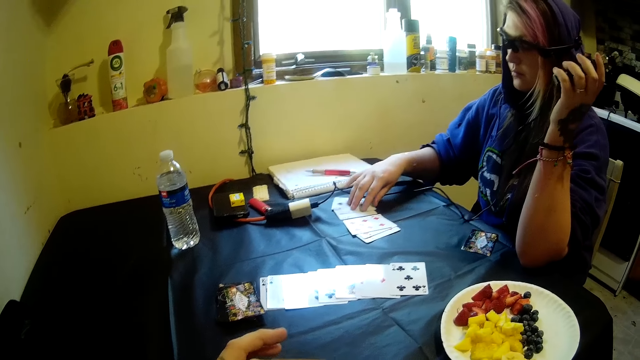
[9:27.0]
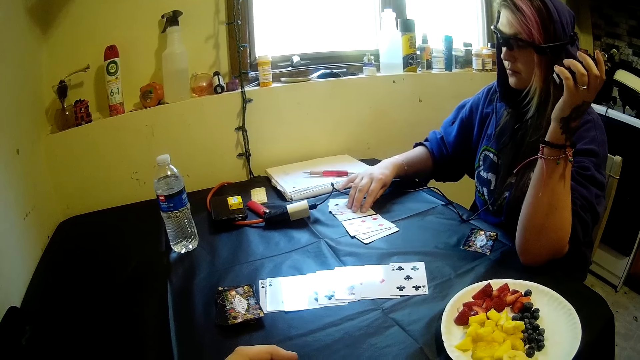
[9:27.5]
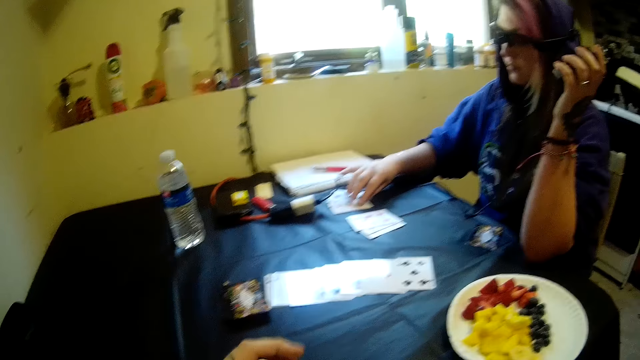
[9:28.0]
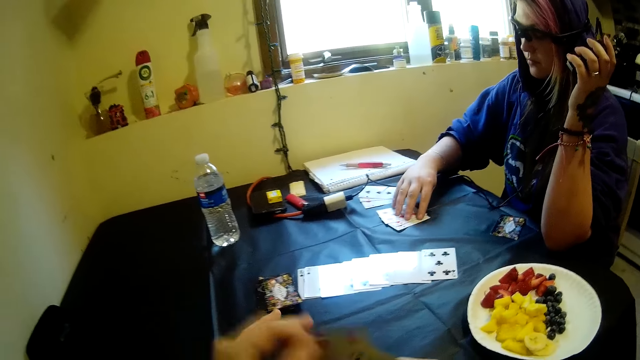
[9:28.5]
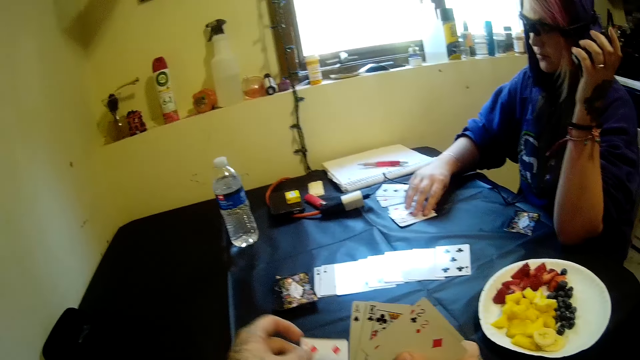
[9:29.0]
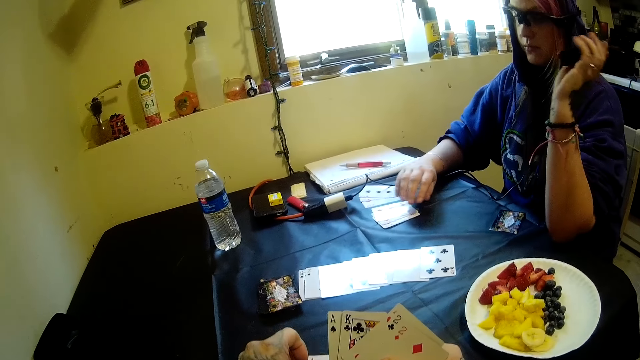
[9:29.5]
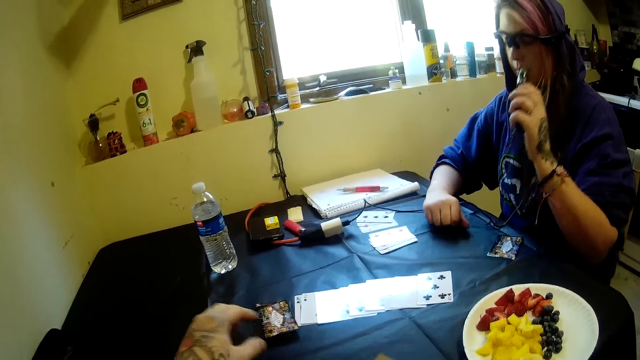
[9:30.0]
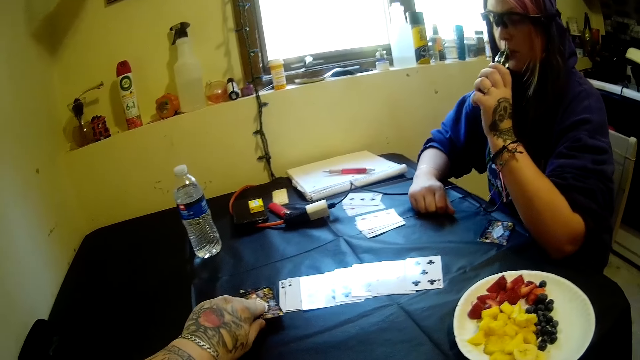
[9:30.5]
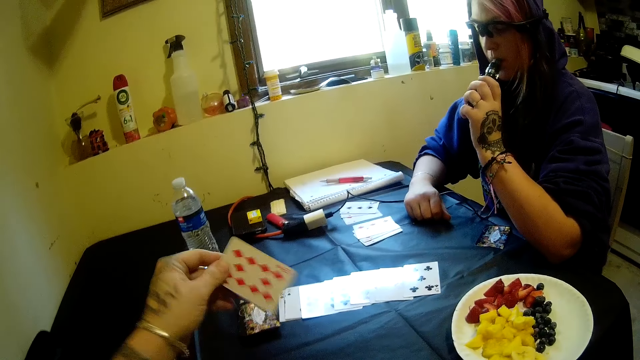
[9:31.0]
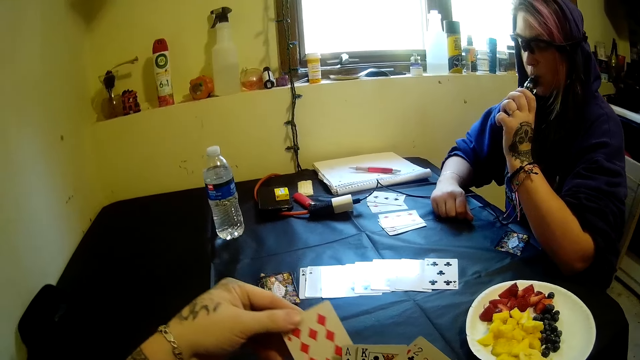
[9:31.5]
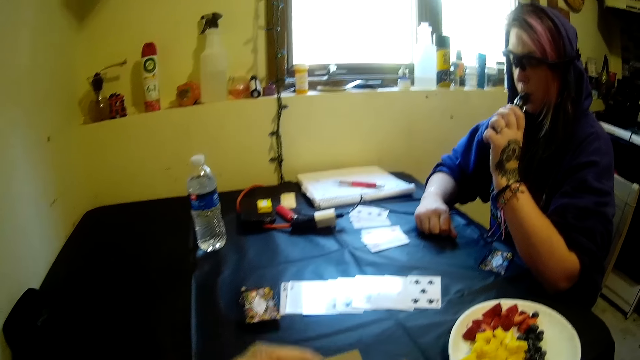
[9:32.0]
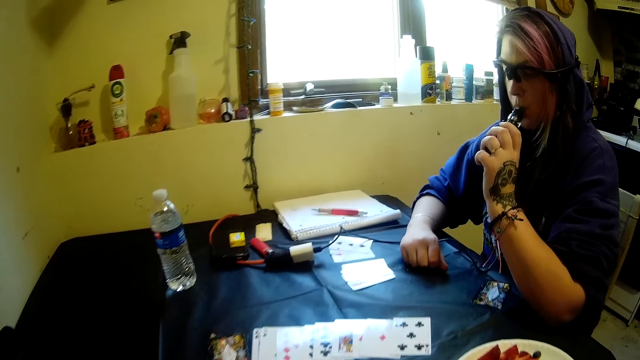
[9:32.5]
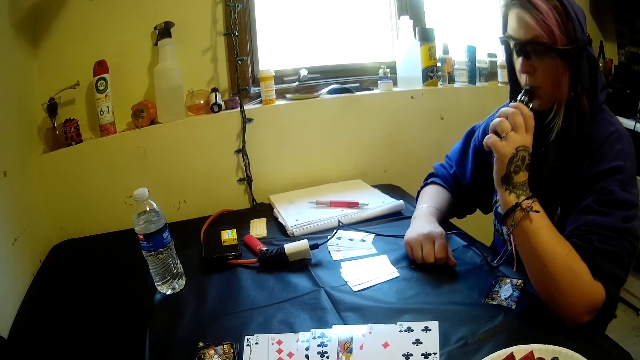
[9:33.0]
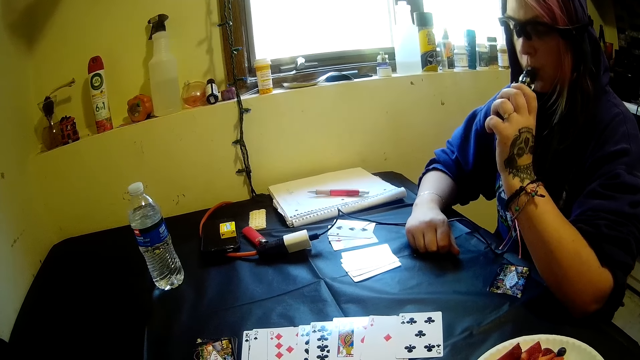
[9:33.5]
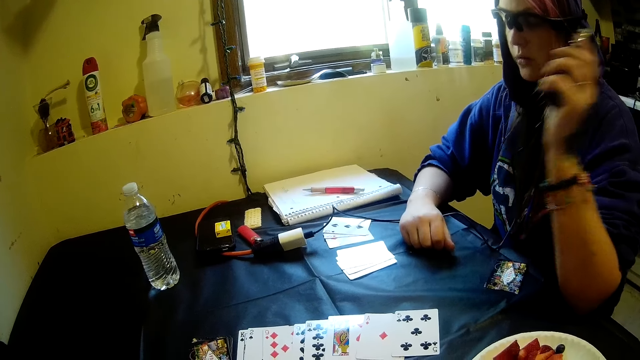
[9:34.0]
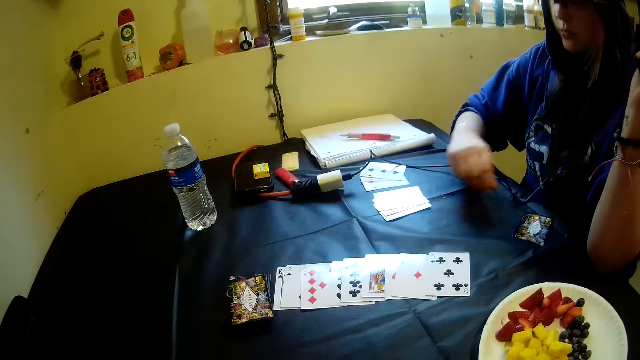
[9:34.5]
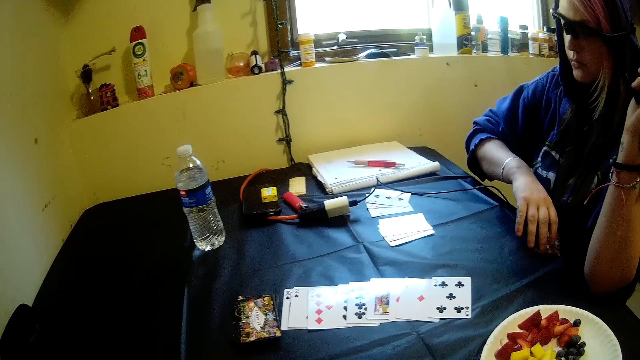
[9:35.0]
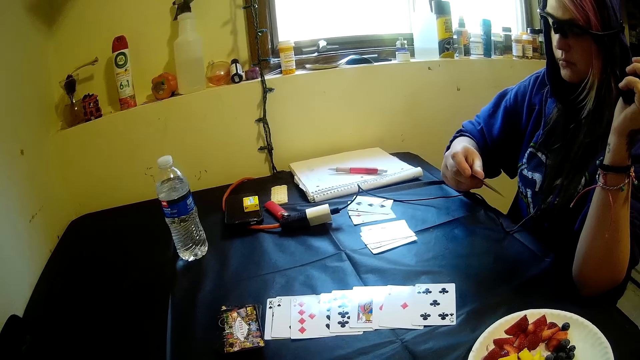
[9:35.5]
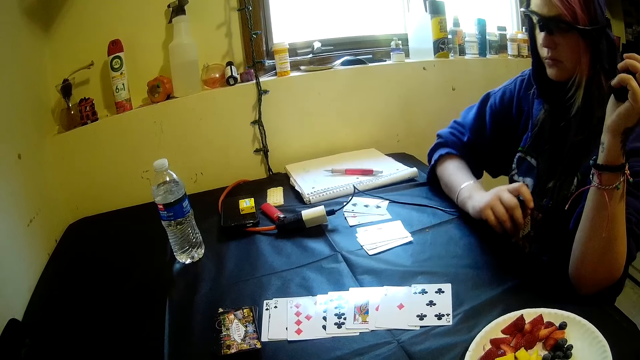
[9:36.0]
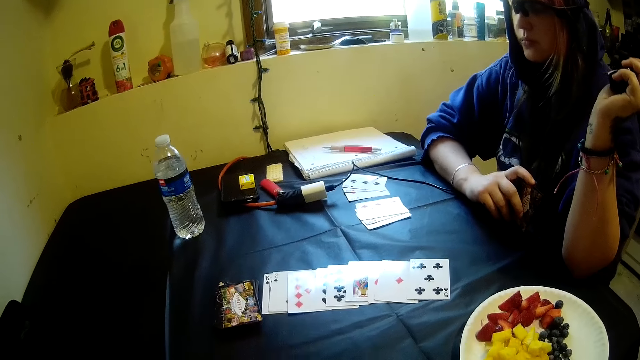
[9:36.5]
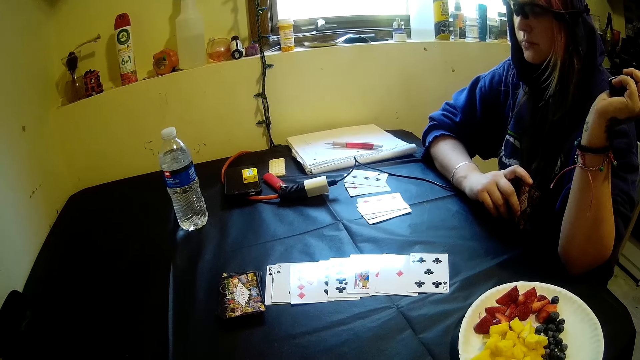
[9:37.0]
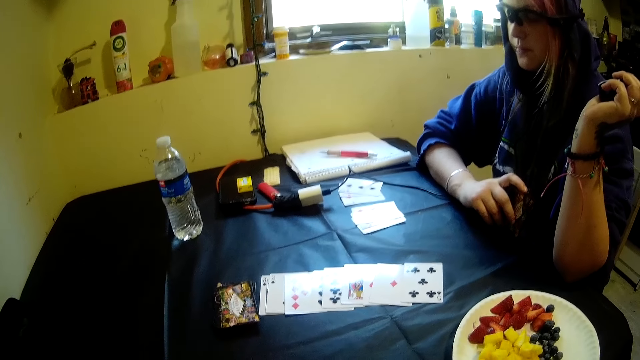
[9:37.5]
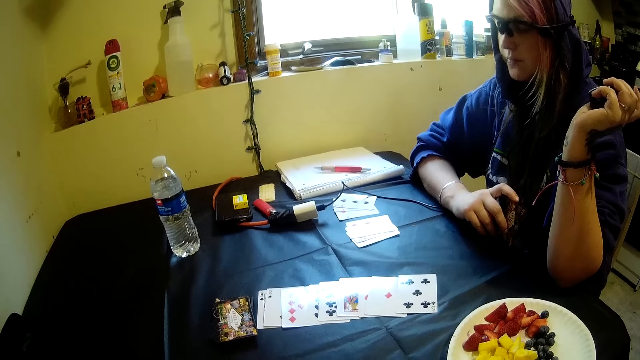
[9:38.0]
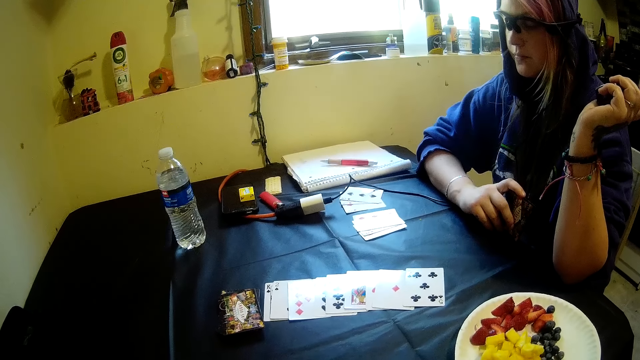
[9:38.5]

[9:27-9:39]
The woman moves the cards on the table with her right hand. The camera wearer picks up a card, lifts the card and drops the card on the table with his left hand. The woman smokes the electric cigarette or shisha pen with her mouth. The camera wearer picks another card from the stack of cards on the table with his left hand. He puts the card behind the cards. The woman pulls the shisha pen off her mouth. The woman picks a card from the table with her right hand. The woman checks the card, supports her hand on the table.

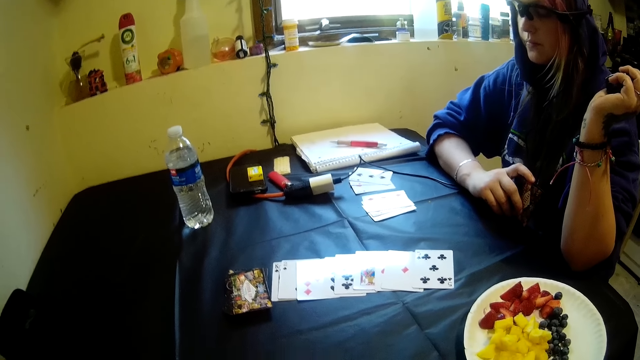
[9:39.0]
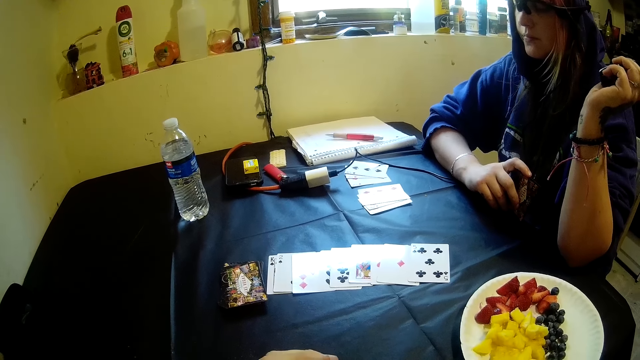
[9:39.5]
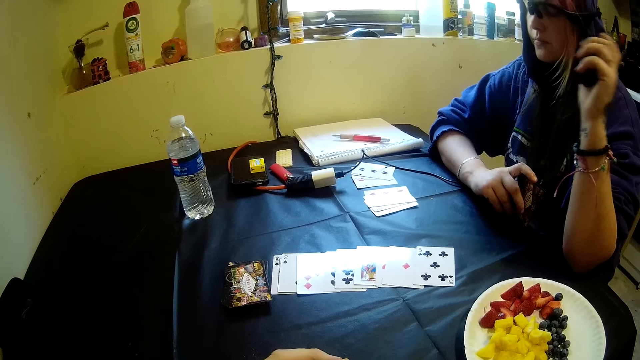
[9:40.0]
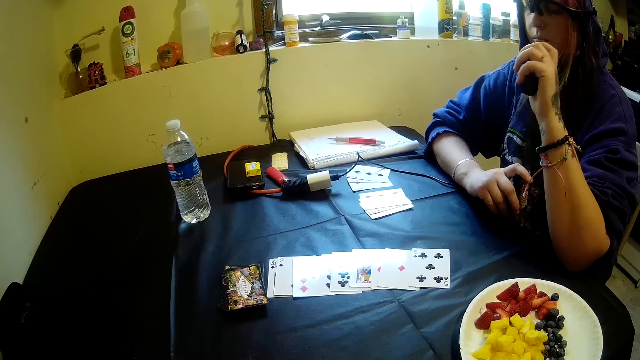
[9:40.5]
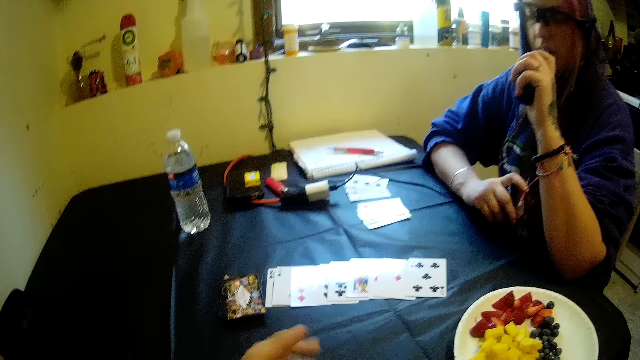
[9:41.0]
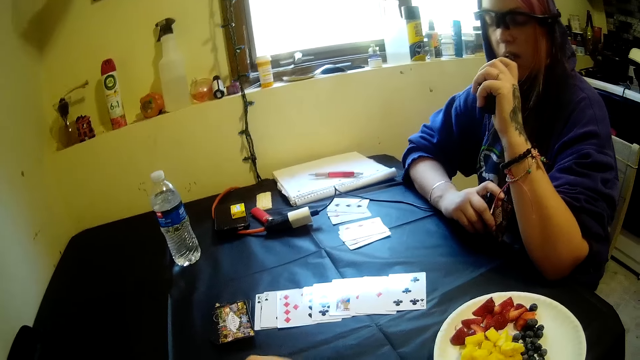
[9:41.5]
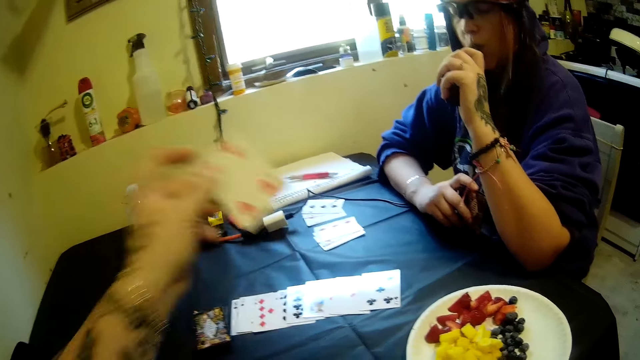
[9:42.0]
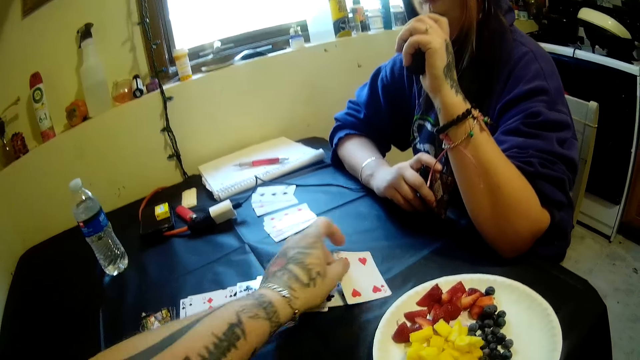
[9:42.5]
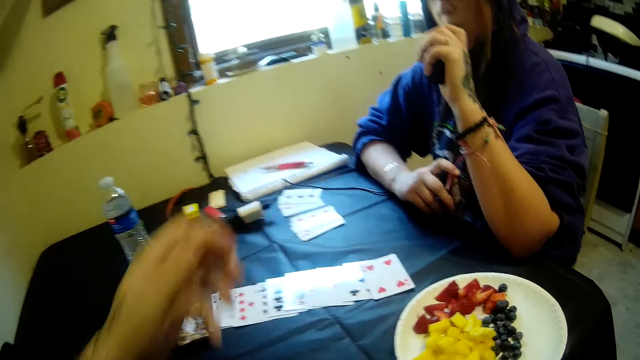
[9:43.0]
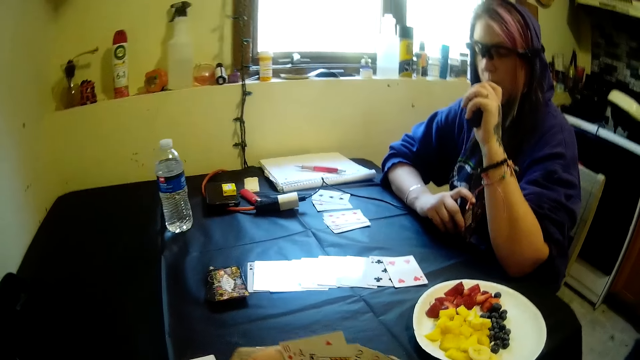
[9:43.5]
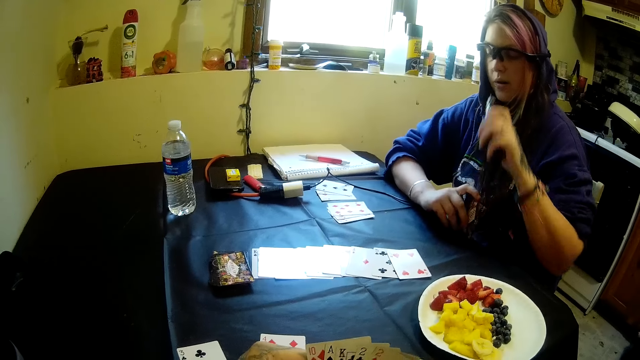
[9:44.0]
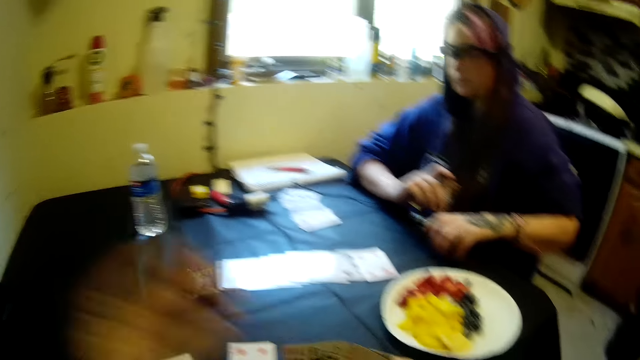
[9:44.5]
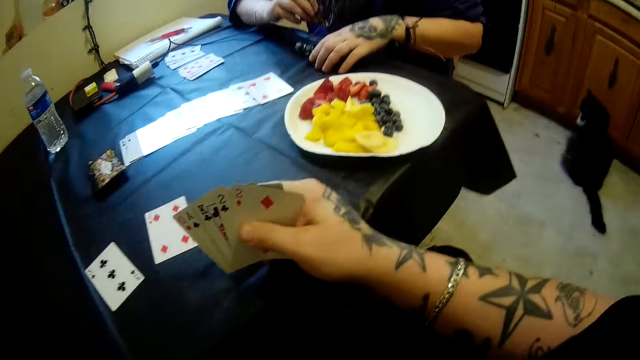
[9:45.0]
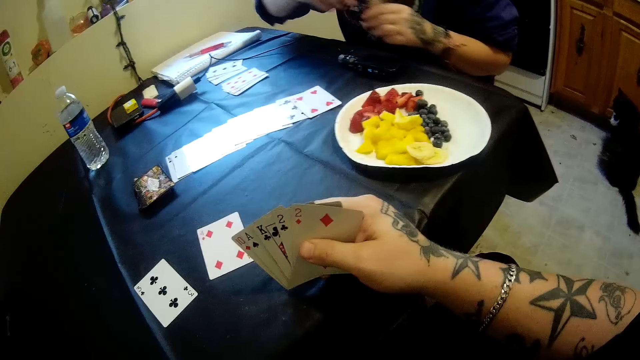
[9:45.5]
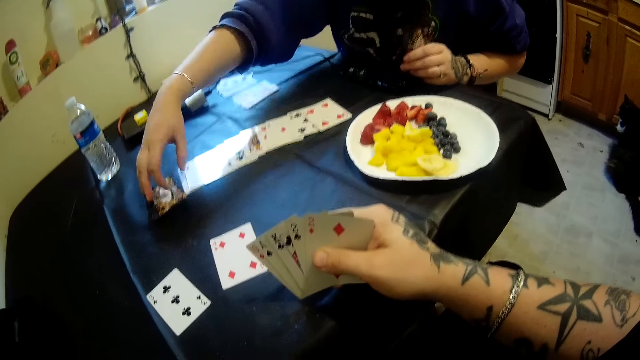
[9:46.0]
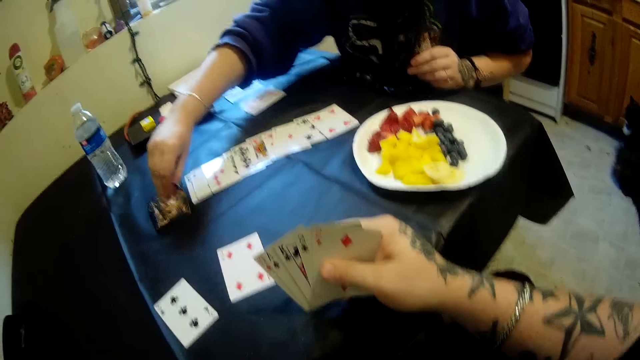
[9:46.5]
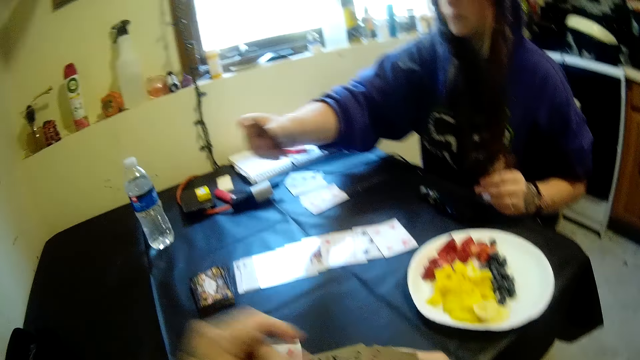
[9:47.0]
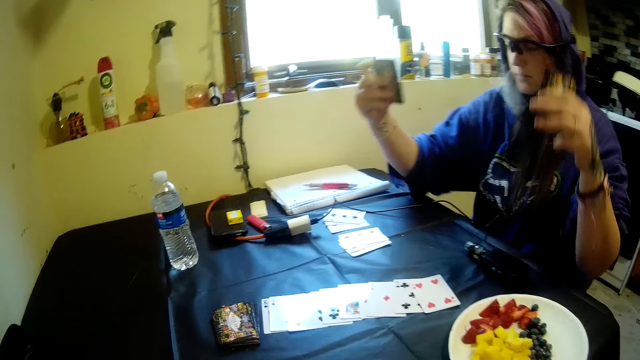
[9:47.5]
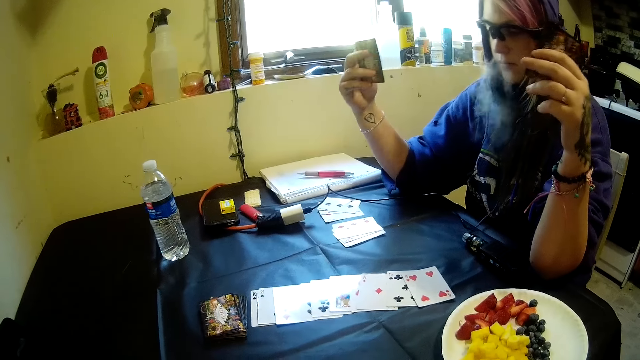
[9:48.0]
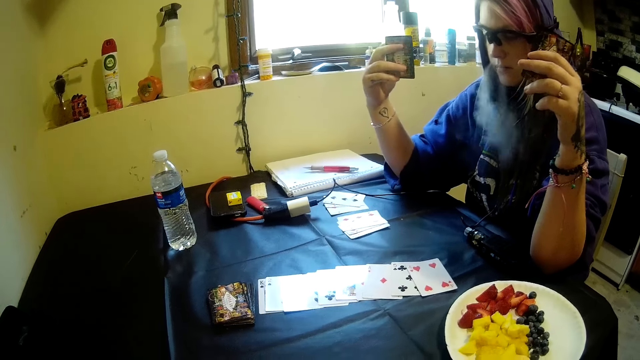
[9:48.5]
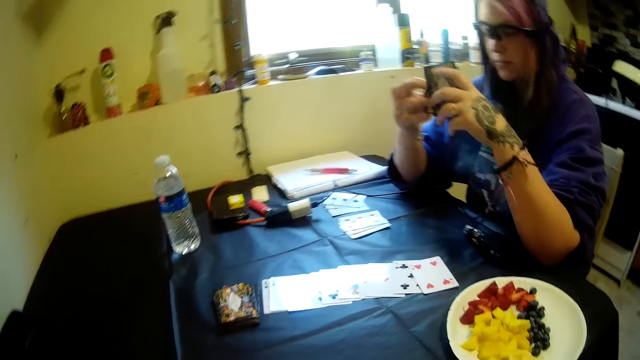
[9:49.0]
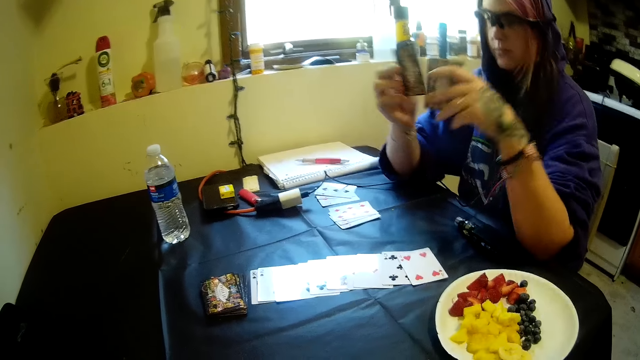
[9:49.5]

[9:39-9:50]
The woman smokes the shisha pen or electric cigarette. The camera wearer picks up a card and drops the card on the table with his left hand. The woman pulls the shisha pen off her mouth. The woman drops the electric cigarette on the table with her left hand. The camera wearer holds the cards. The woman picks another card from the stack of cards on the table with her right hand. The woman holds the cards with both hands.
